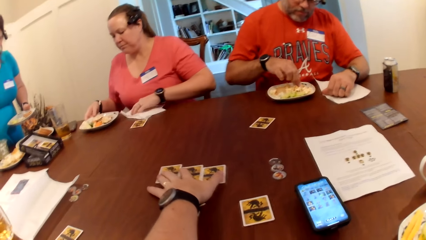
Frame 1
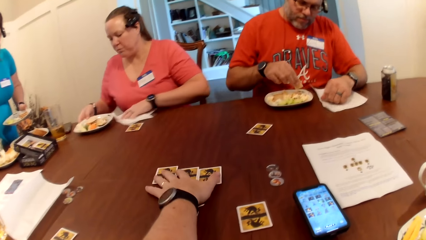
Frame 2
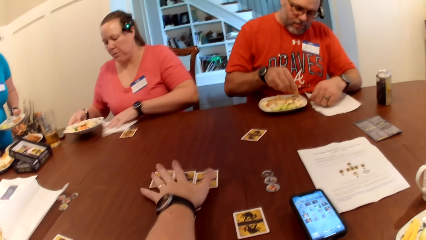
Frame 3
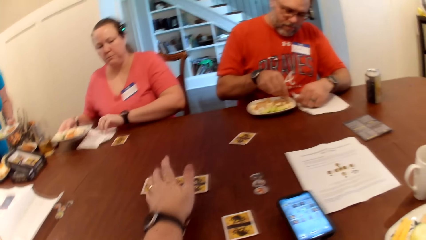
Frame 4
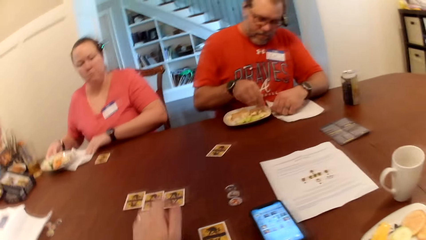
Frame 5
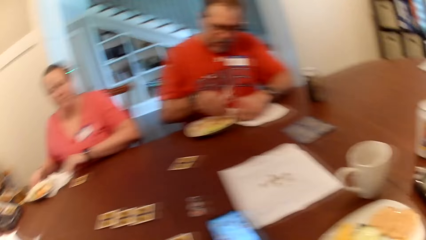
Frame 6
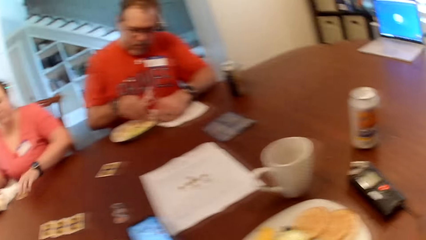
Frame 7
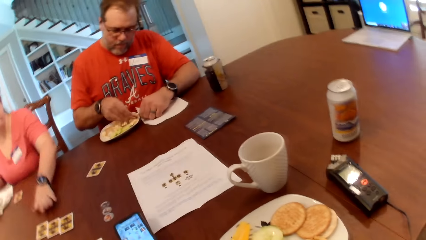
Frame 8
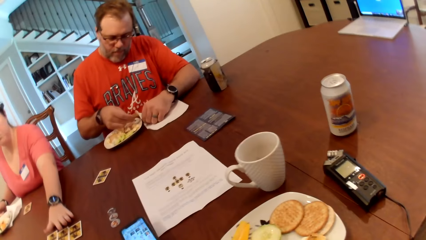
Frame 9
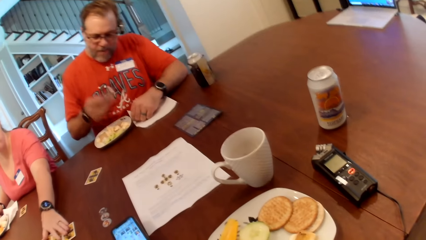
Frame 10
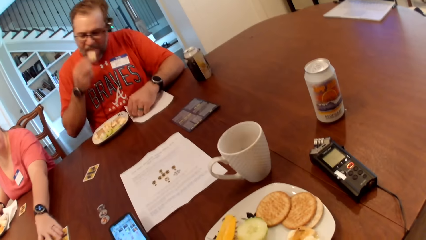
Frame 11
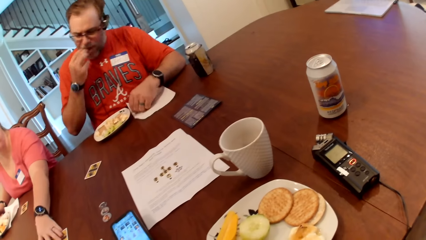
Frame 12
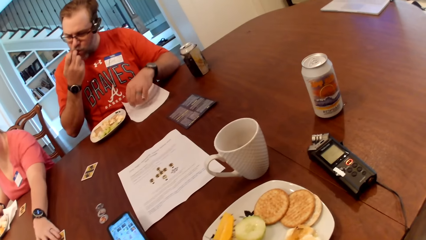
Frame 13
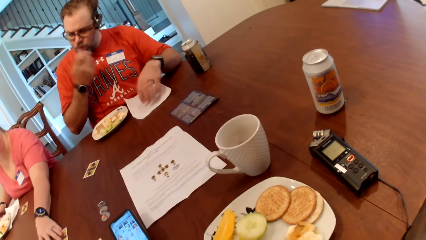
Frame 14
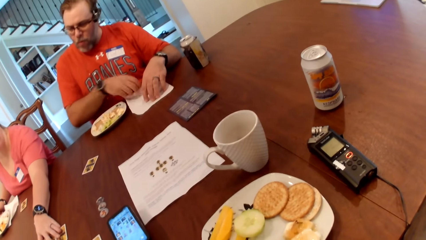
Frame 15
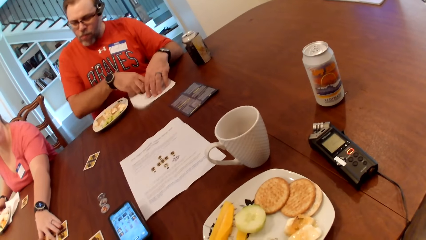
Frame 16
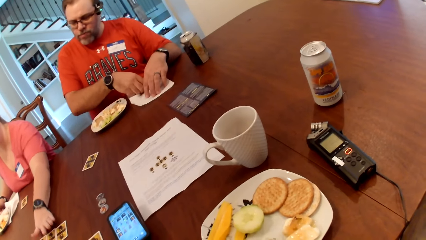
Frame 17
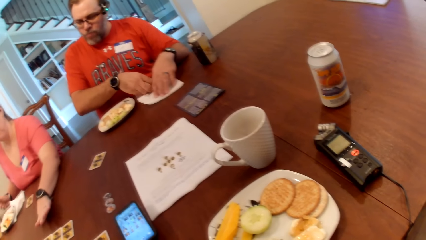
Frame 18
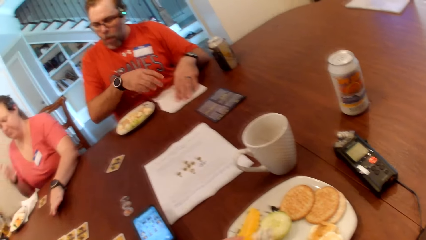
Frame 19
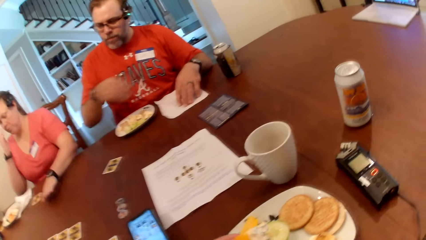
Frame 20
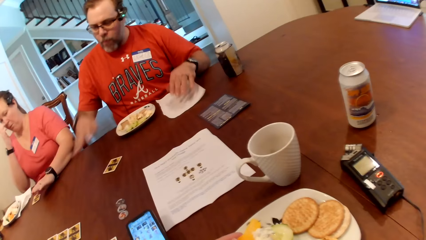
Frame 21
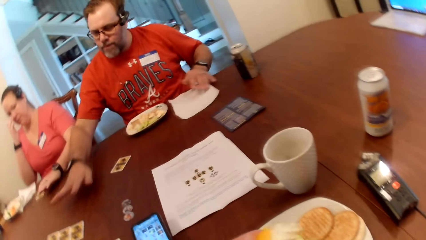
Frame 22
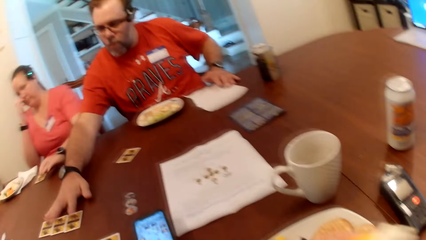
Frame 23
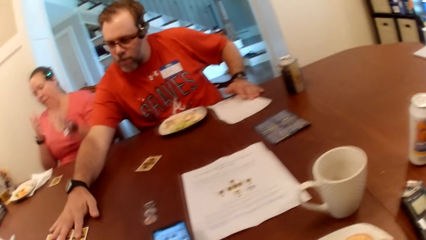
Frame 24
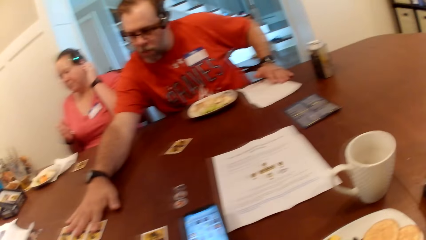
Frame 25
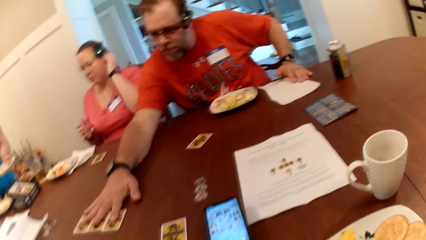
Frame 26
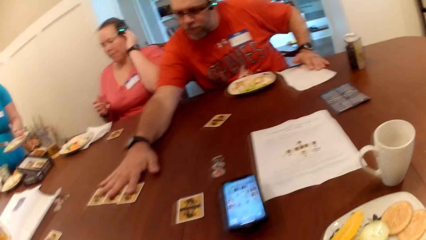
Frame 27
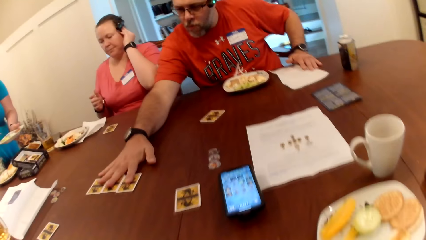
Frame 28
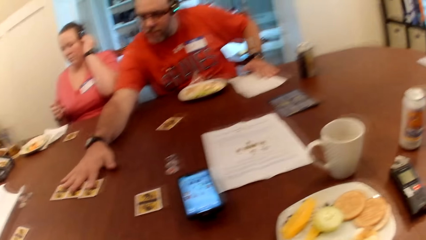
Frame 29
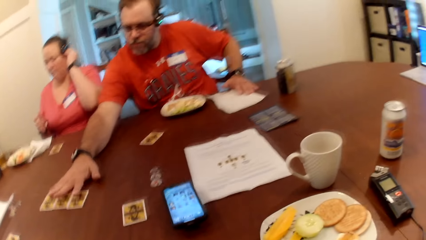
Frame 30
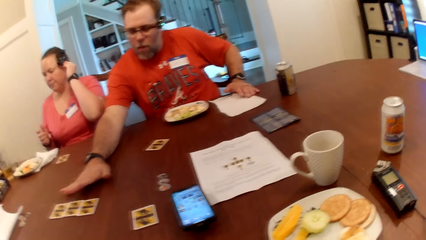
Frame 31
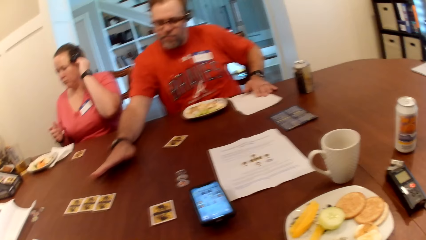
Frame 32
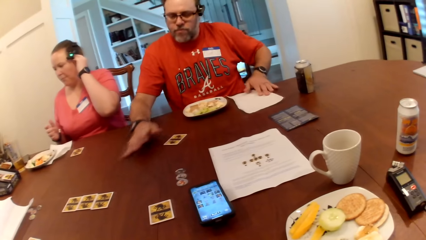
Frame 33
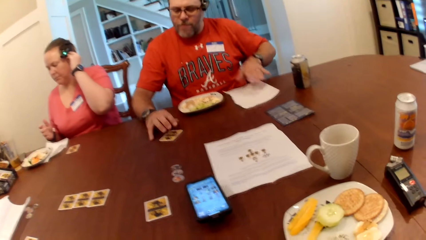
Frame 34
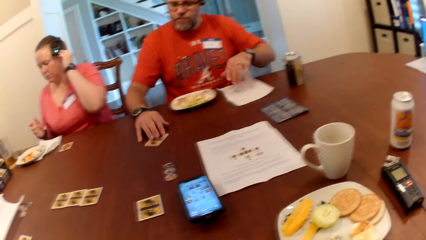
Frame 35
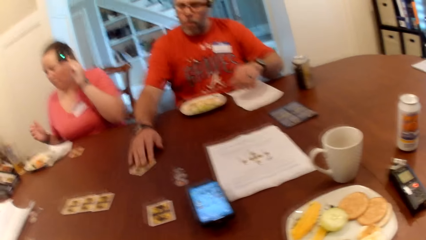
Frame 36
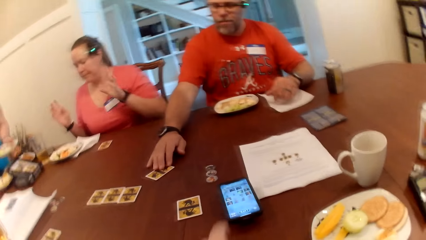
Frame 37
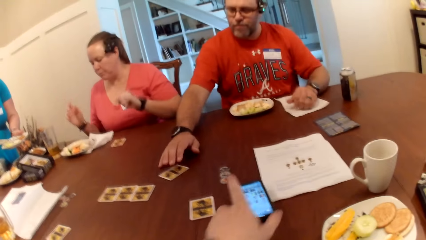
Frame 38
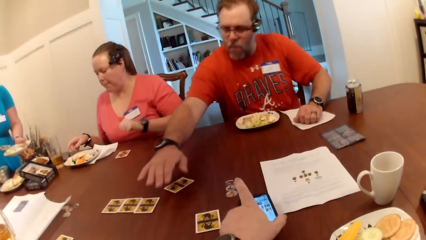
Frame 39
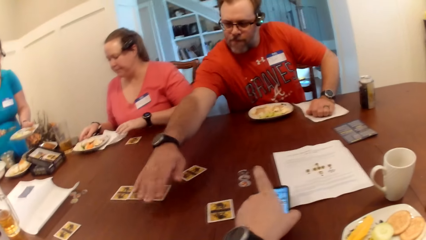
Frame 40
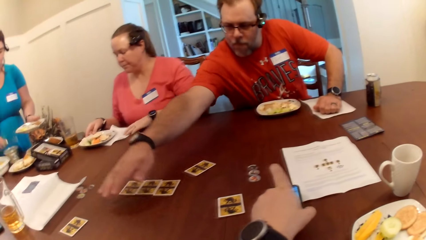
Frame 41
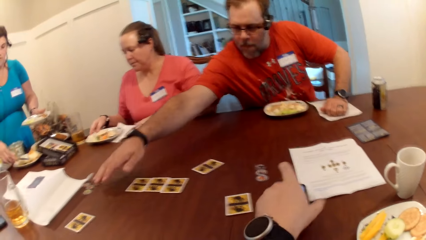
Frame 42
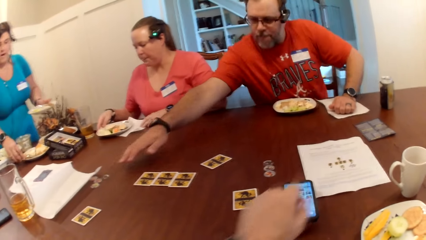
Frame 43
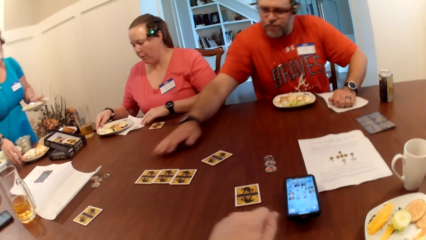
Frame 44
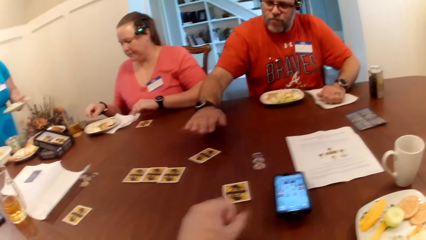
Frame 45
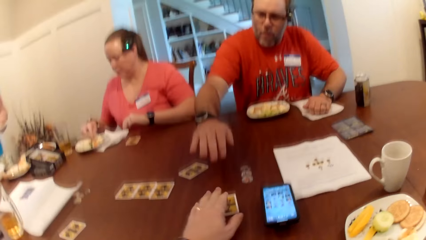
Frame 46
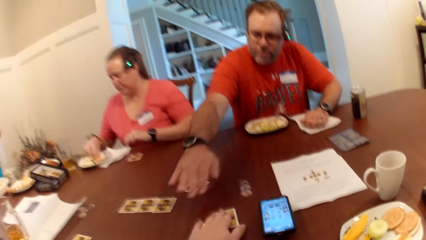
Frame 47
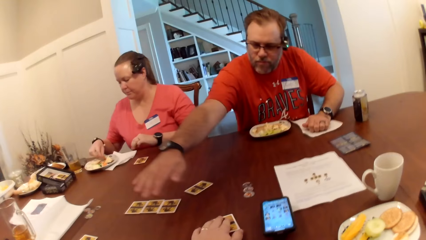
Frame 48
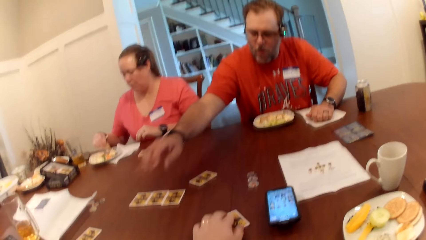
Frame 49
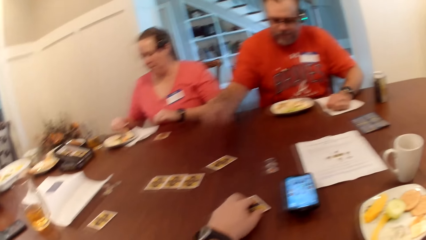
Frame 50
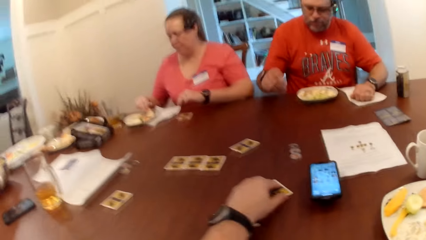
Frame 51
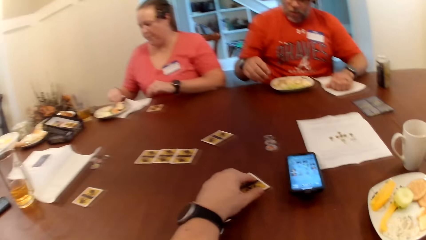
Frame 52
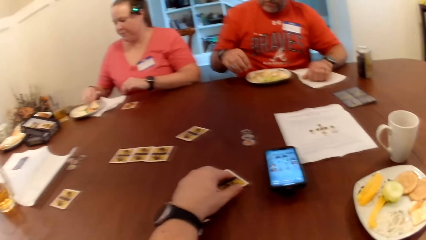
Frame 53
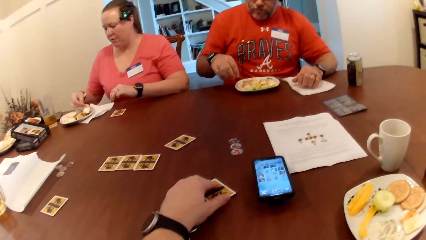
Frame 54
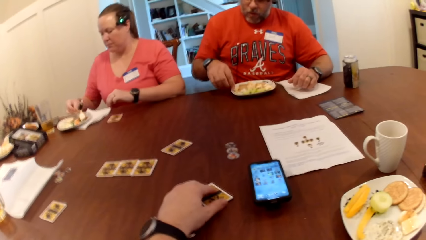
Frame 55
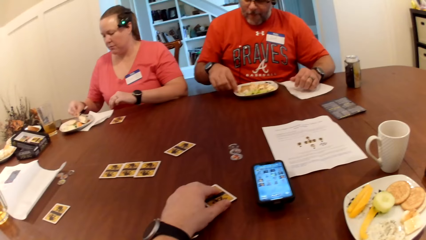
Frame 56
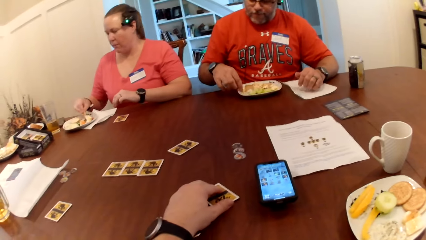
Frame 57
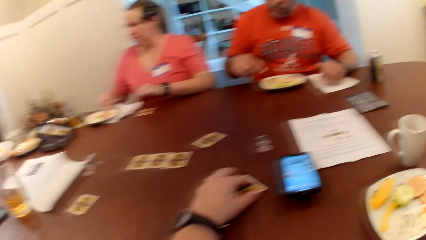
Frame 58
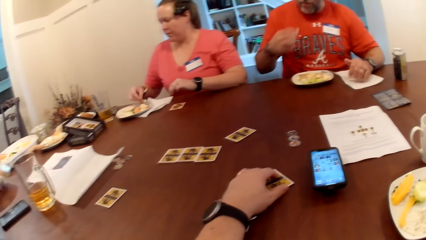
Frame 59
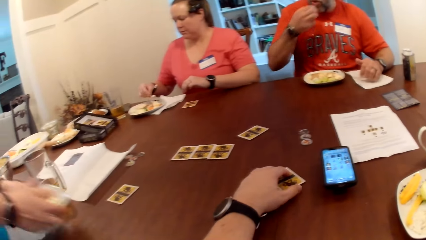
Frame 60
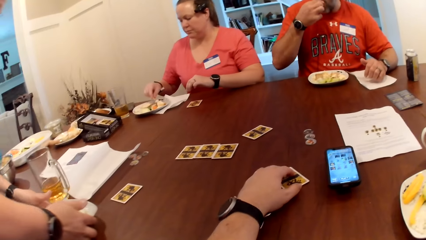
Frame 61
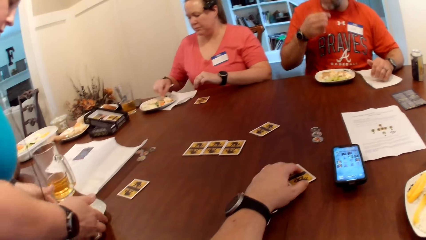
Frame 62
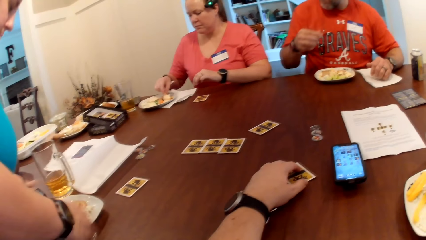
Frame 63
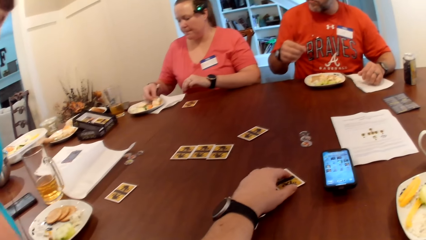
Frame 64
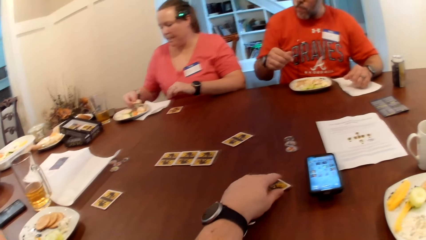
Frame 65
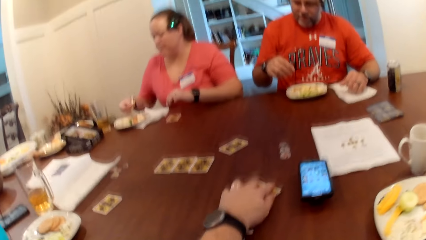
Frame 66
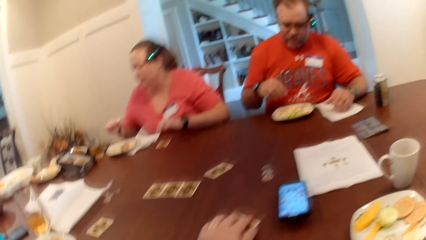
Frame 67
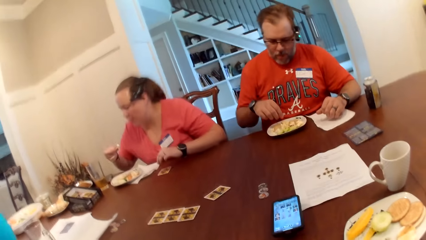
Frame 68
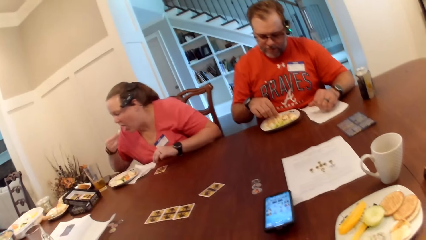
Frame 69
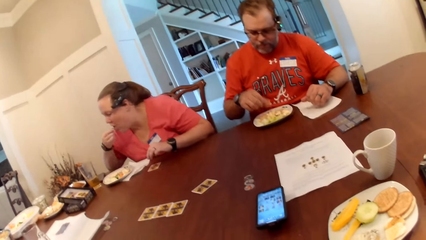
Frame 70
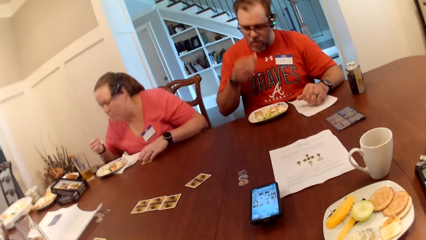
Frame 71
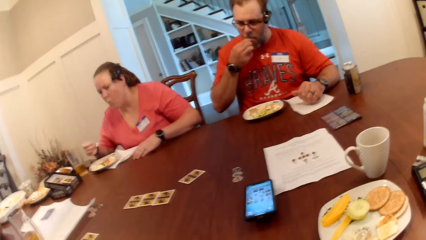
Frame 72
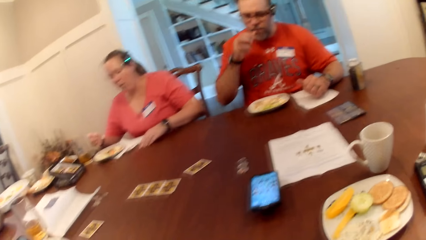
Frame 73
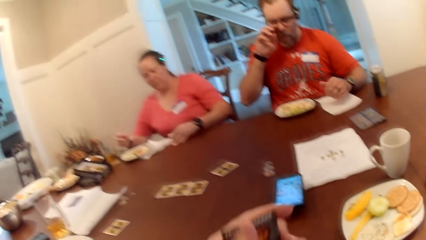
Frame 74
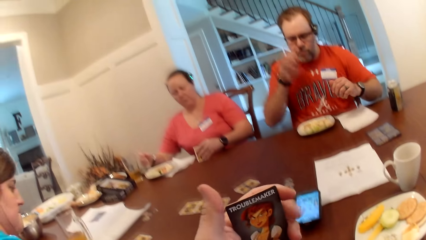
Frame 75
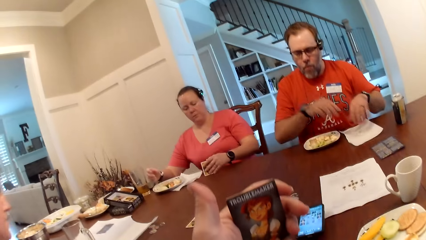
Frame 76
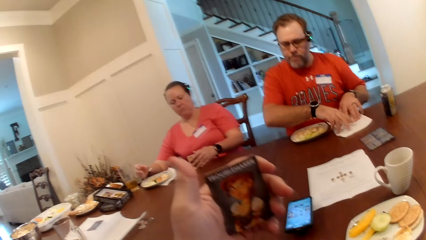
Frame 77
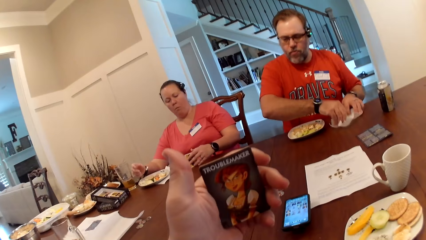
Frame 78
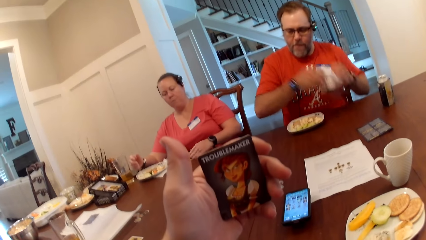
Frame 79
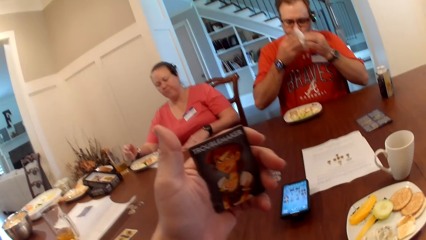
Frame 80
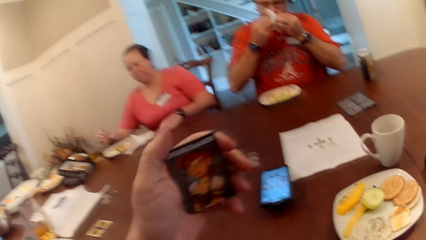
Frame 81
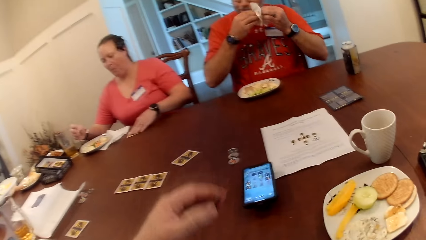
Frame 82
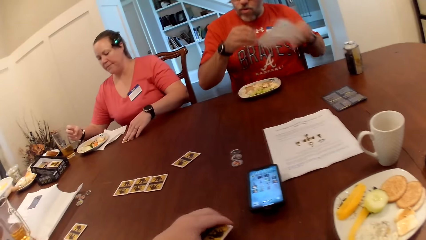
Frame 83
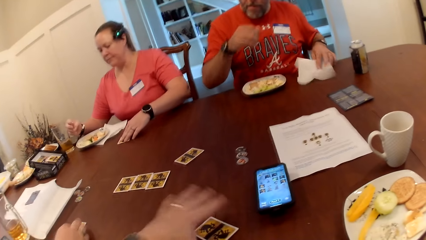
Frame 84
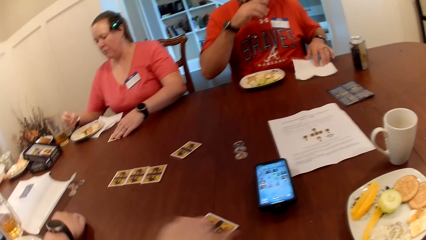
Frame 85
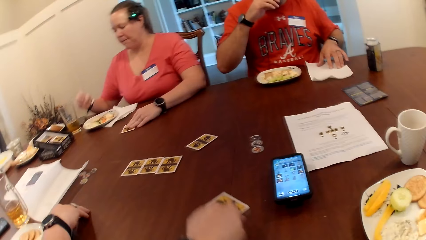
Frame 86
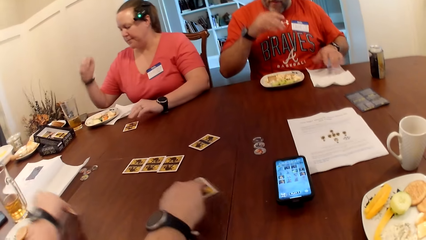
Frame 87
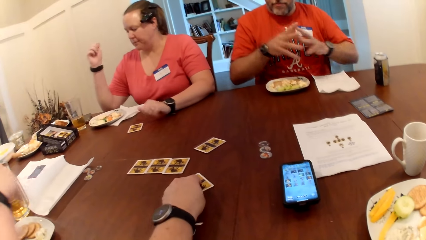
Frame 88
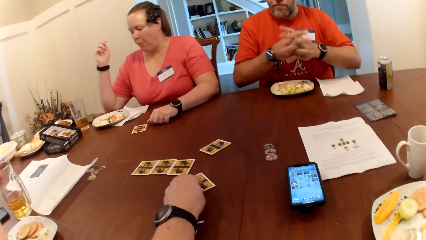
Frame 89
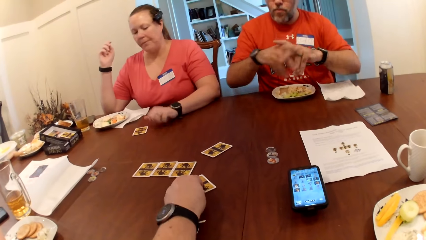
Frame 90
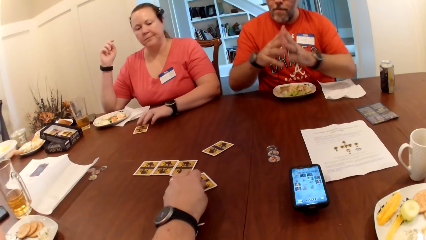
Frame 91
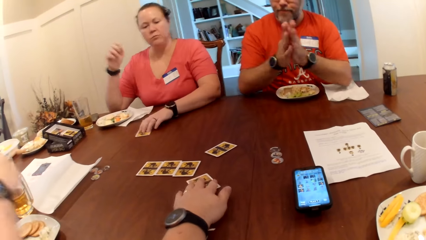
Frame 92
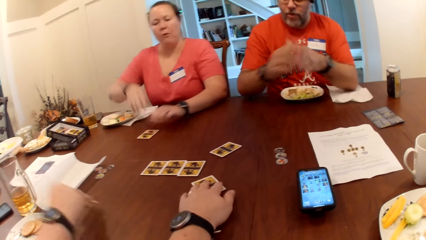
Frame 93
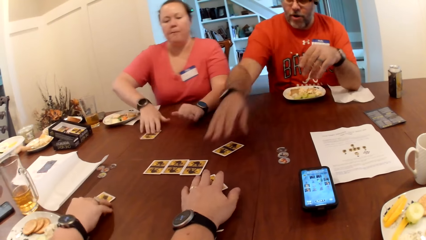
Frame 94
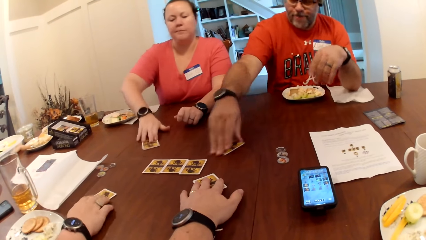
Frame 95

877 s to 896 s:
A woman drops the tissue paper on the table with her left hand. A man picks fruit from the plate with his right hand. The woman adjusts the tissue paper under the plate on the table with her left hand and adjusts the cards on the table with her left hand. The man eats the fruit in his right hand, cleans his hand with the tissue paper on the table, and adjusts some cards on the table with his right hand. The woman touches a headset on her head with her left hand. The man adjusts the card on the table with his right hand. The camera wearer adjusts a phone on the table with his right hand. He touches the mobile phone. Another woman drops the spoon in her right hand on a plate on the dining table. The camera wearer adjusts the card on the table with his left hand. The first woman picks fruit from the plate with her right hand. The other woman drops the plate on the table with both hands. The camera wearer picks the card on the table with his left hand. The first woman eats the fruit in her right hand. The man eats the fruit in his right hand, picks the tissue paper on the table with both hands, and cleans his mouth with the tissue in both hands. The camera wearer drops the card back on the table with his left hand. The first woman adjusts the card on the table with her left hand. The man drops the tissue paper on the table with his left hand.
